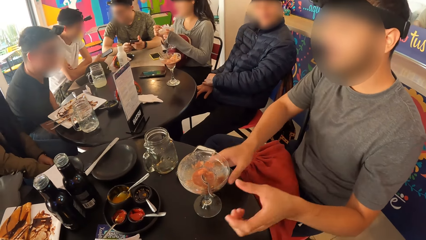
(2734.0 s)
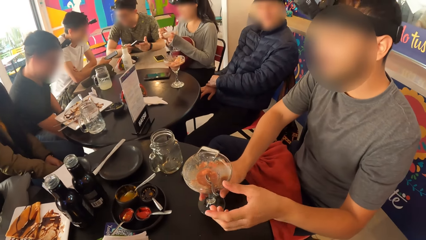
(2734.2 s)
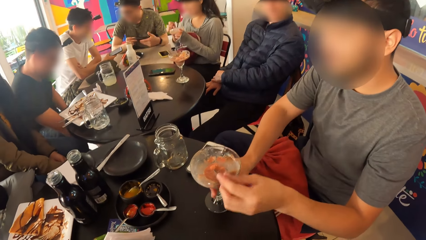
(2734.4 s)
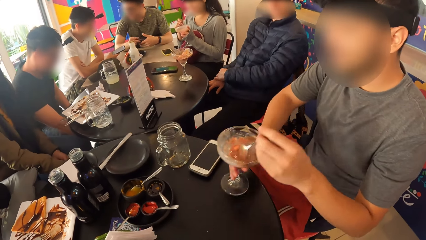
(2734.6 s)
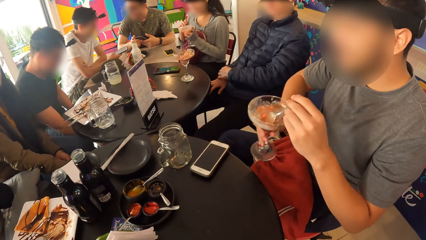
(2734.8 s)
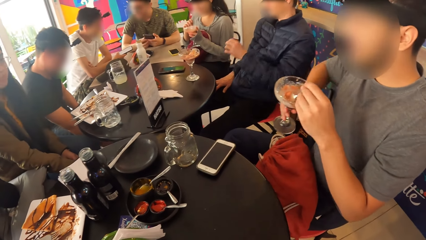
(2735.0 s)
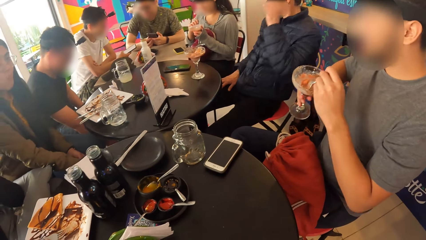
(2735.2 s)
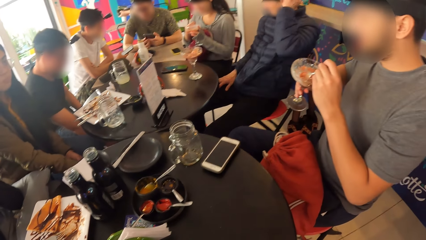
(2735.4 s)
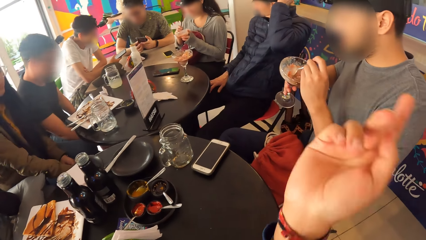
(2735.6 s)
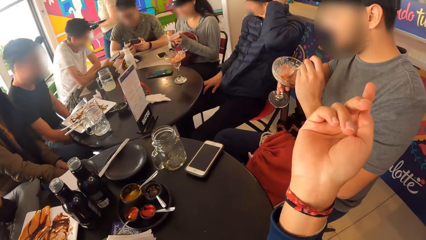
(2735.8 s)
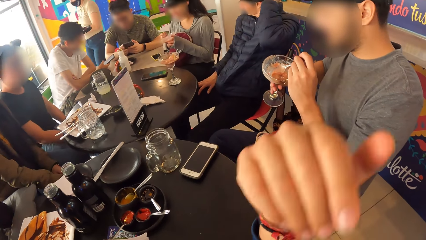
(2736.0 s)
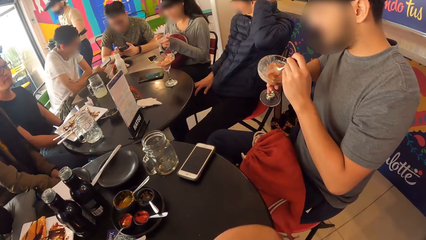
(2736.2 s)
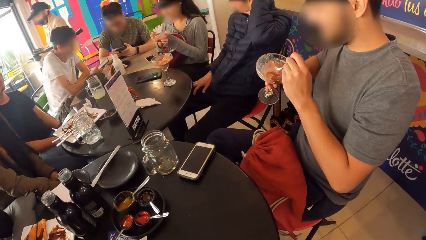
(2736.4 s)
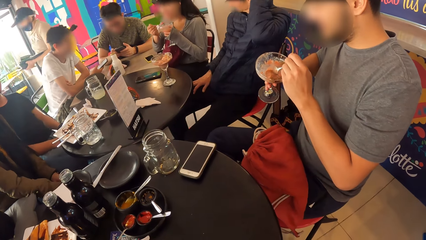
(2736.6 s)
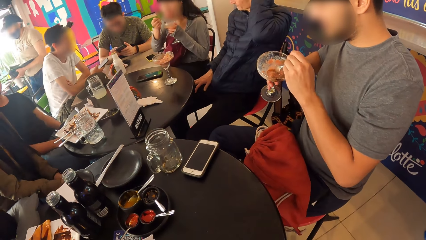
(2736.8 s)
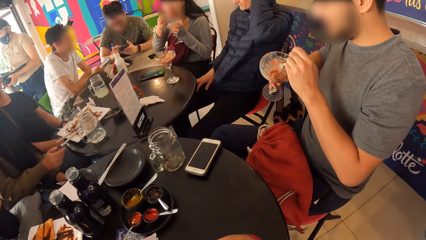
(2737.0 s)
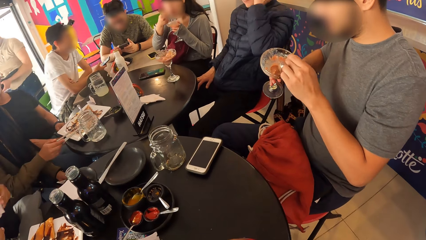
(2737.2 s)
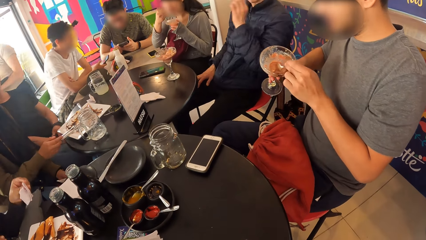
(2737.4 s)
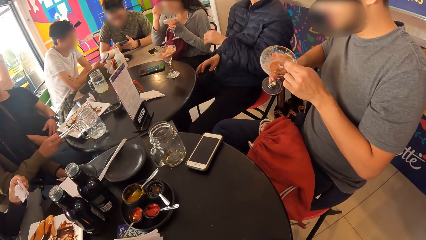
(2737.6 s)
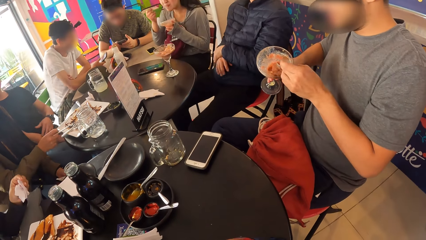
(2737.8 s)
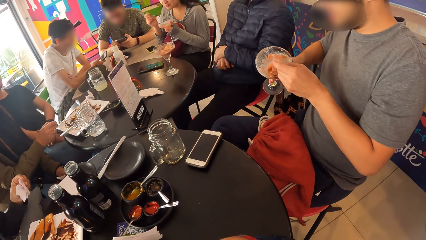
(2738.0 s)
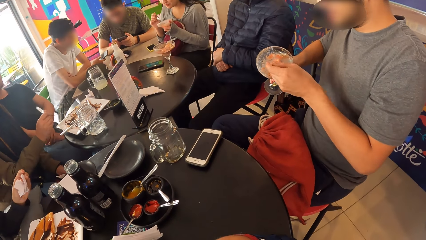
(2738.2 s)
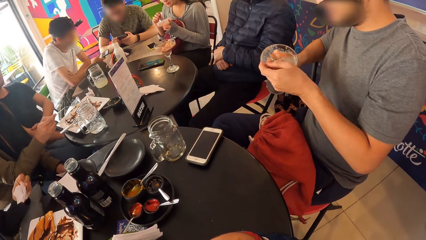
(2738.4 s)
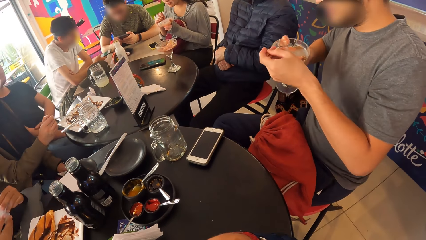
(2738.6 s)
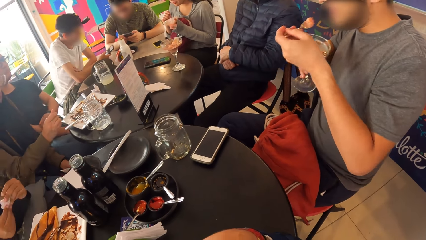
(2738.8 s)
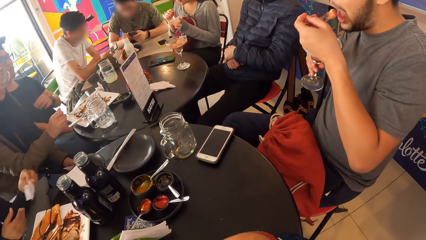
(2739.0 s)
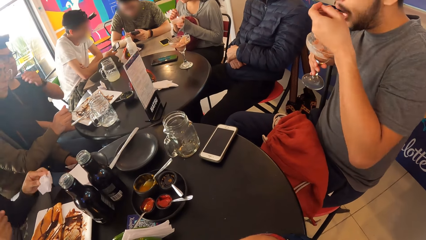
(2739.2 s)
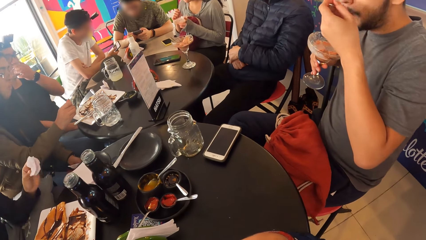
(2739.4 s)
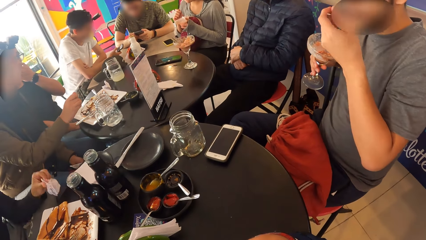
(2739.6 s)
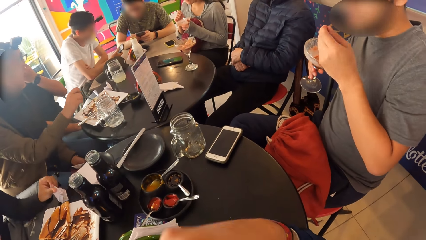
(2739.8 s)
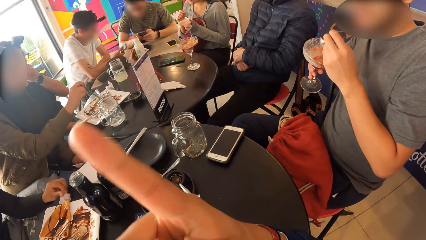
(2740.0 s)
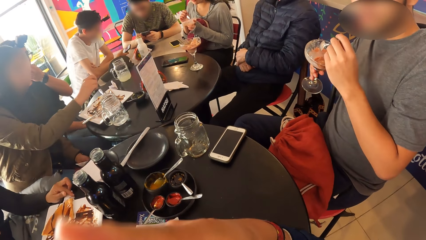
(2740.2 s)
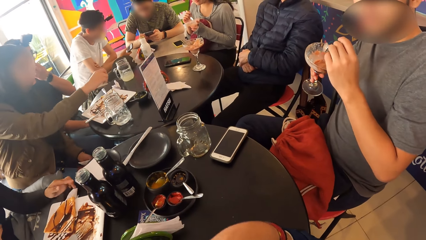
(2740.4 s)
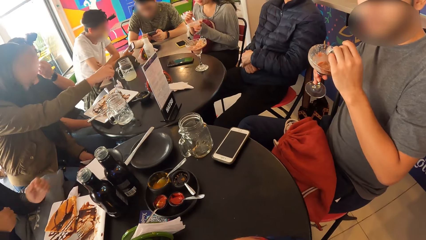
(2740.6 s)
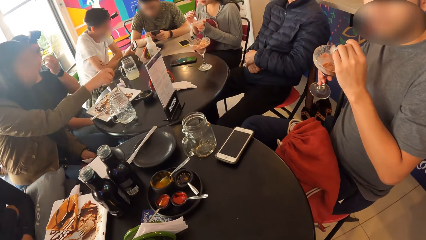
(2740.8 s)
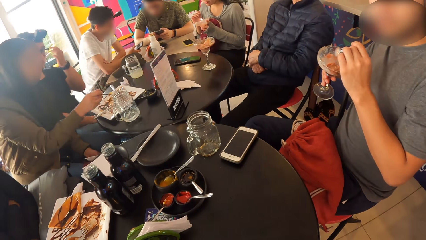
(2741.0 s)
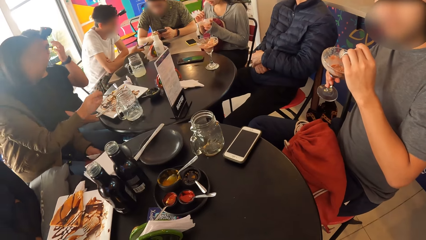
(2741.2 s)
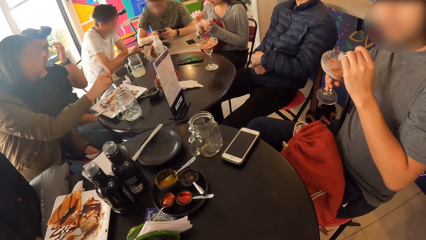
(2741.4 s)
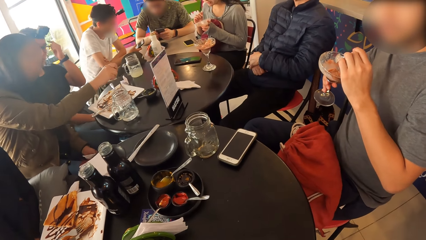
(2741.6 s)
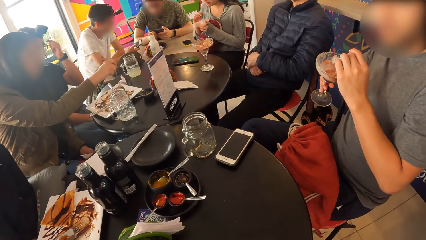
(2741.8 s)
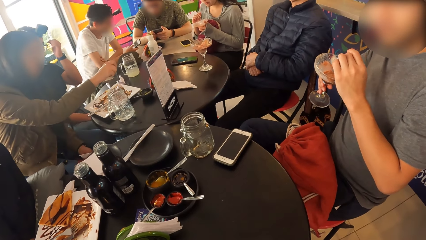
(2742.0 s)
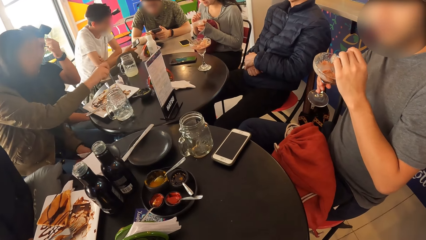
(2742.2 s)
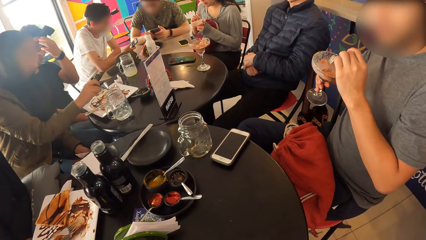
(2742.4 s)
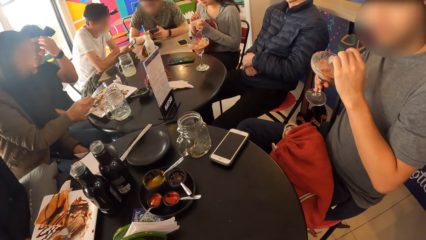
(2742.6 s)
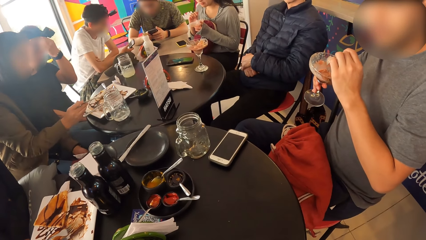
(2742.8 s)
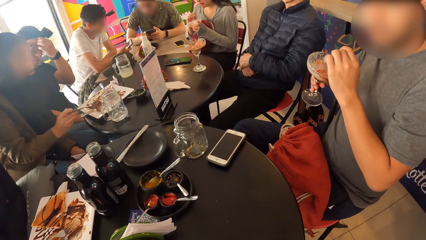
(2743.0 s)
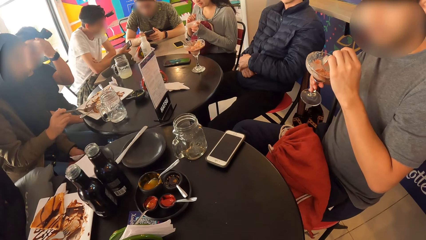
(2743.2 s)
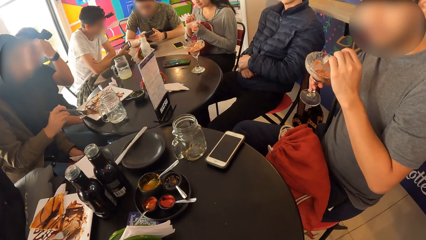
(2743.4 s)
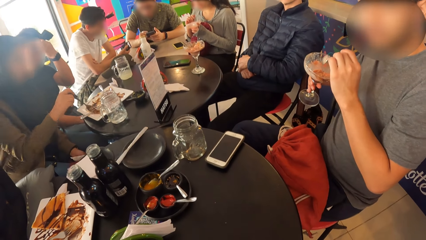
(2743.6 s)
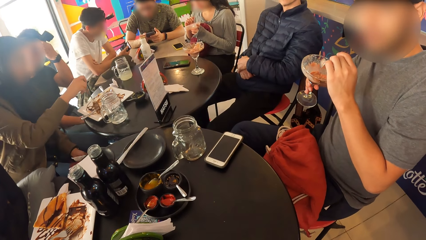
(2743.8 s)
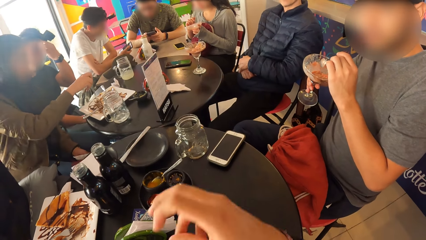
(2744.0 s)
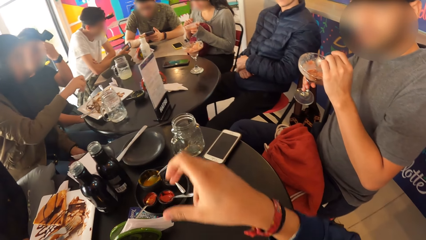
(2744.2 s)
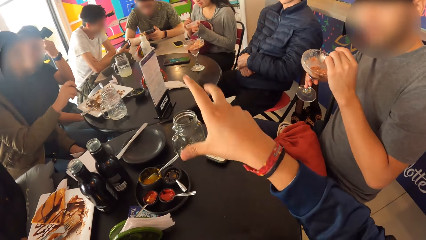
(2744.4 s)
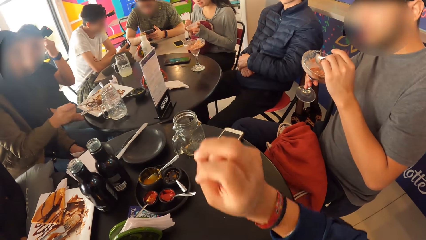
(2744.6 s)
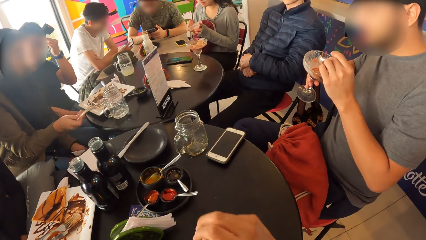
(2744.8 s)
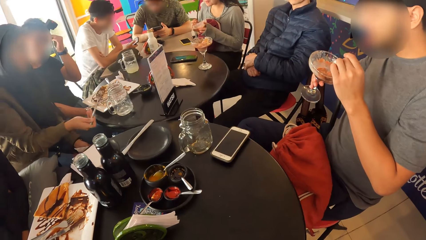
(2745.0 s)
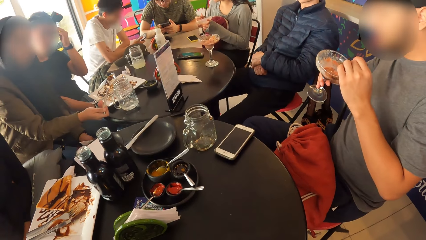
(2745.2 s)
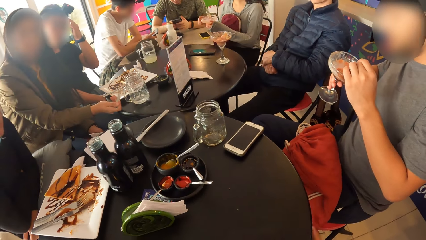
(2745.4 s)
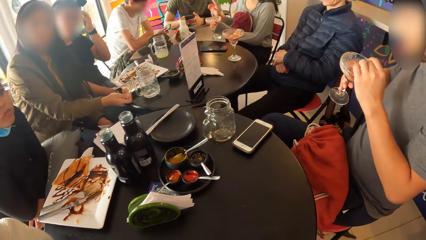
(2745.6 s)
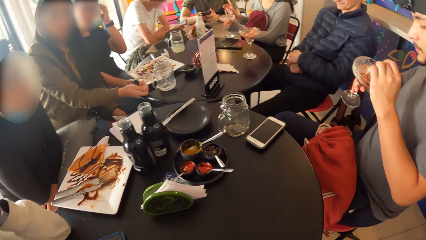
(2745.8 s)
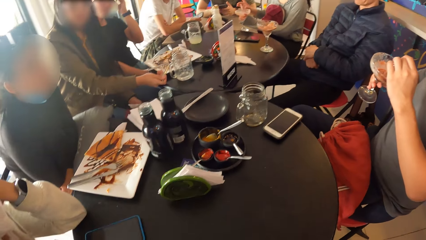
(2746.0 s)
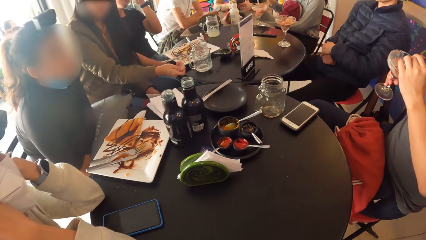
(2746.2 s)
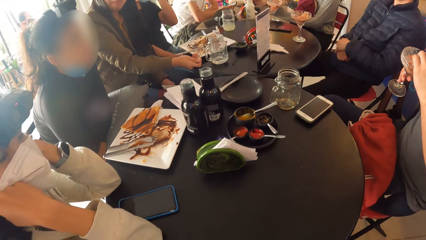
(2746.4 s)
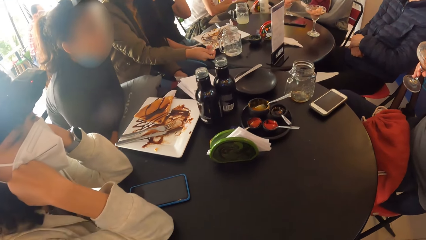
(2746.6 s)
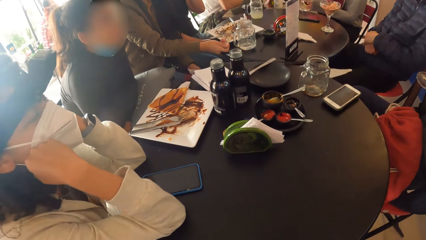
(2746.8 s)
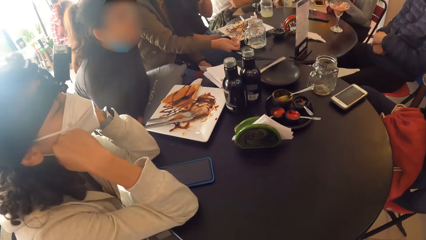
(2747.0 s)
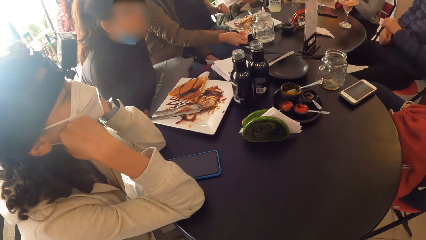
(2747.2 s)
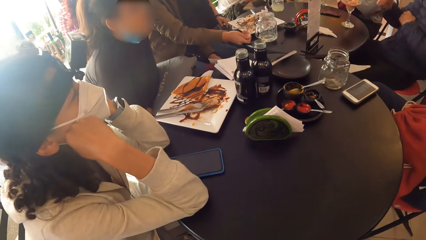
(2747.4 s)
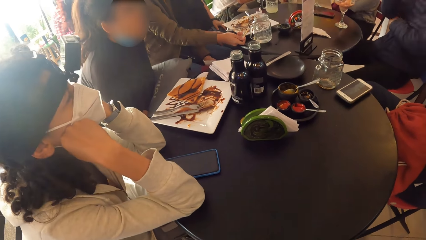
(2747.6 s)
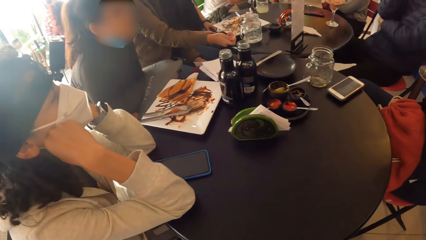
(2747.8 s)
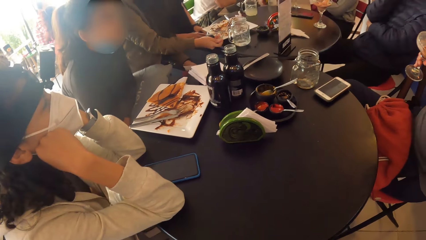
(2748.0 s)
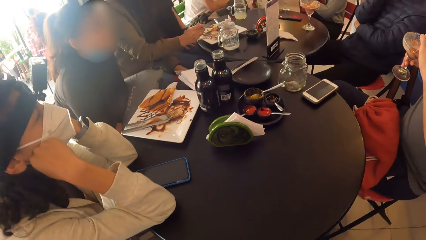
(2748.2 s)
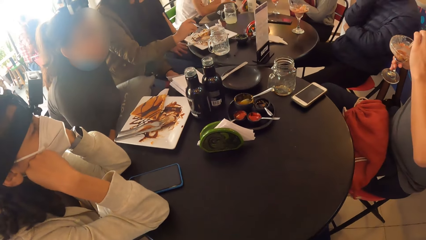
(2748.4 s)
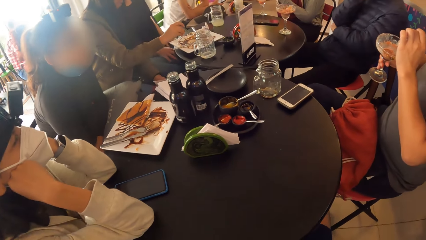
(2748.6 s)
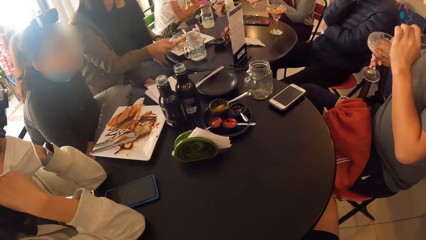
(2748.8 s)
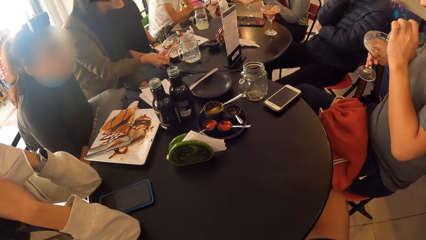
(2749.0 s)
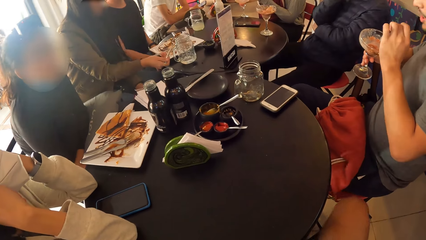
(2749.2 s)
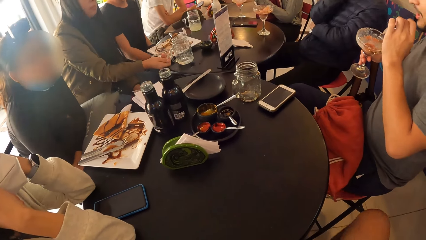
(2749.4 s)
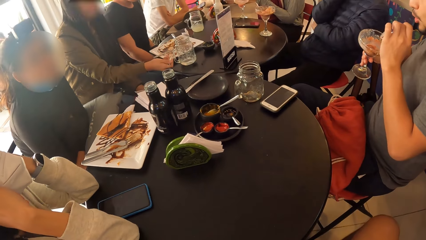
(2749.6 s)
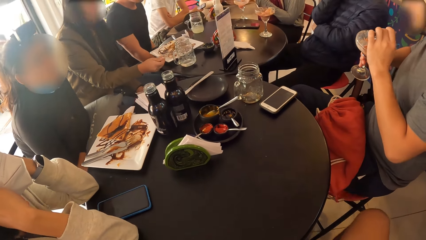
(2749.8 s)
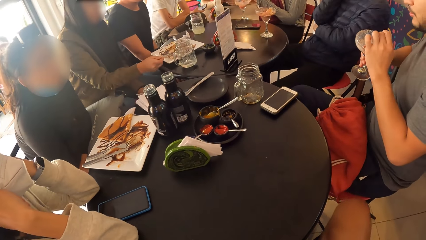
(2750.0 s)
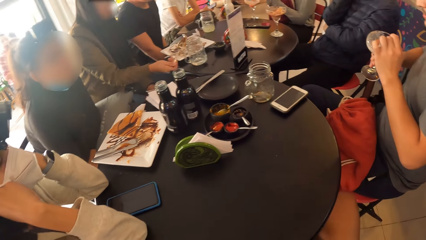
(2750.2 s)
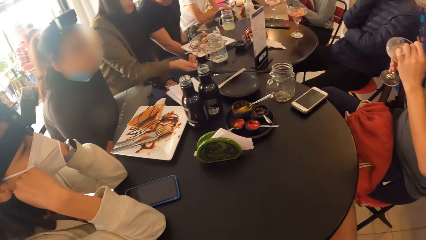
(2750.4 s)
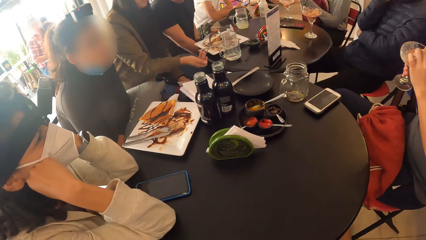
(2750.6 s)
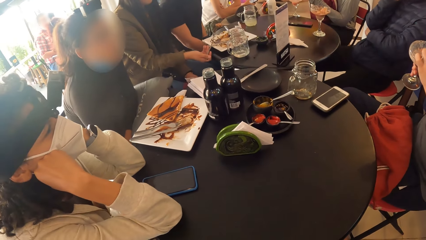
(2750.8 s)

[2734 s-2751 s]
A man touches the glass cup on the table with his right hand. The man touches the spoon in the glass cup in his right hand on the table with his left hand. The man lifts the glass cup in his right hand from the table. The camera wearer interacts with the man. He lifts his hand. A lady eats something. A woman picks the fork on the plate with her right hand. The man scoops ice cream in the glass cup in his right hand with the spoon in his left hand. The man puts the spoon of ice cream in his left hand into his mouth. Another woman drops the piece of folded tissue paper in her left hand on the table. Another lady picks some food from the plate. The camera wearer gestures with his hand.
